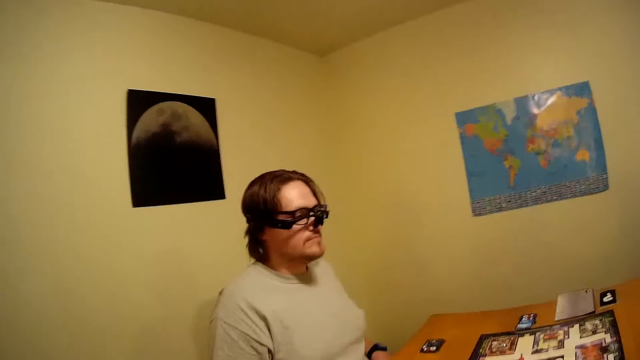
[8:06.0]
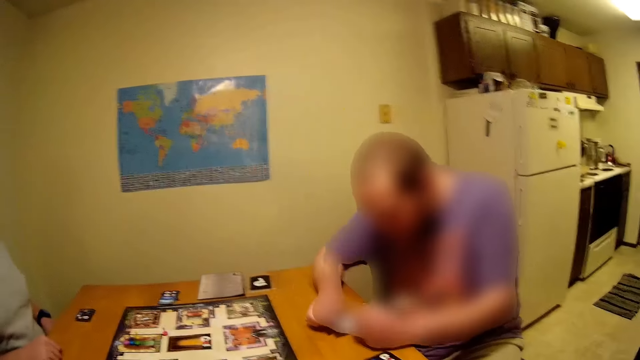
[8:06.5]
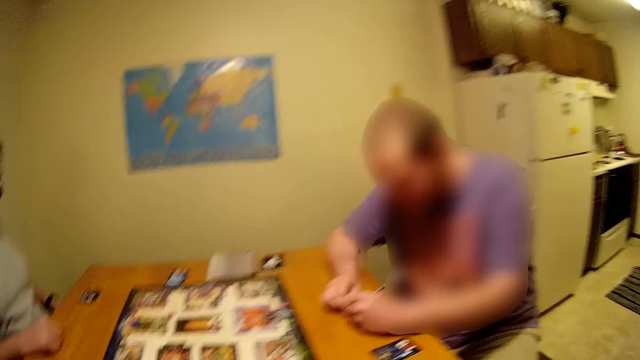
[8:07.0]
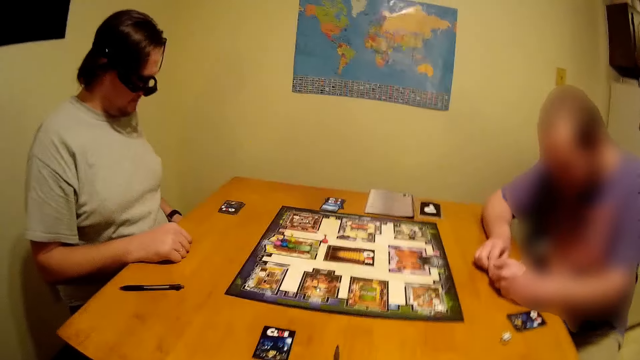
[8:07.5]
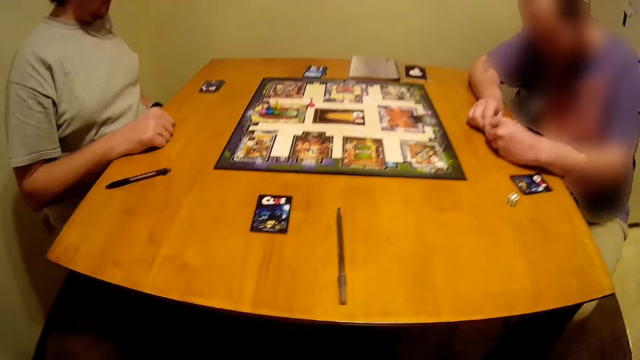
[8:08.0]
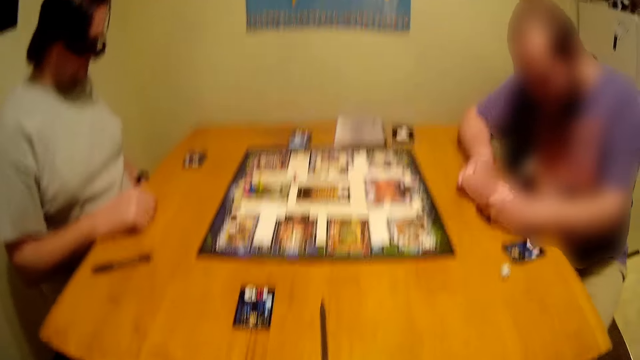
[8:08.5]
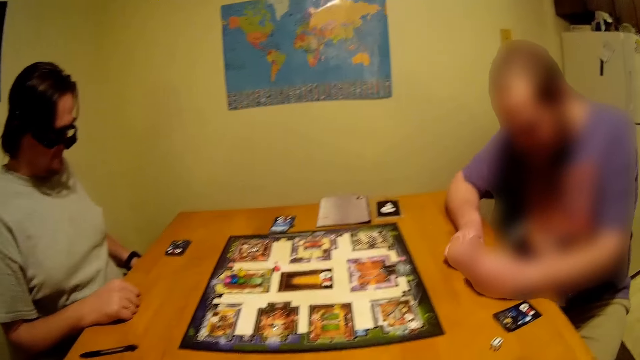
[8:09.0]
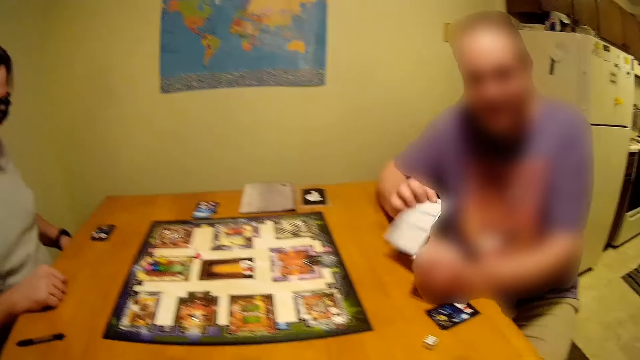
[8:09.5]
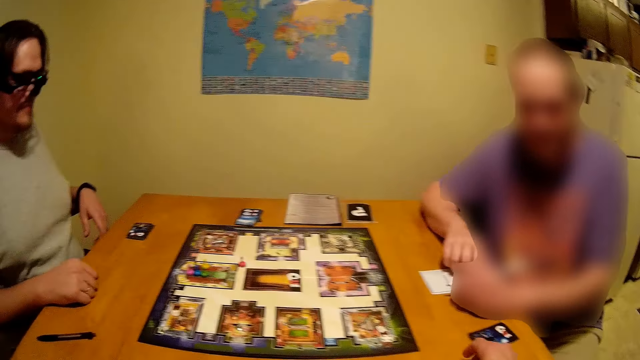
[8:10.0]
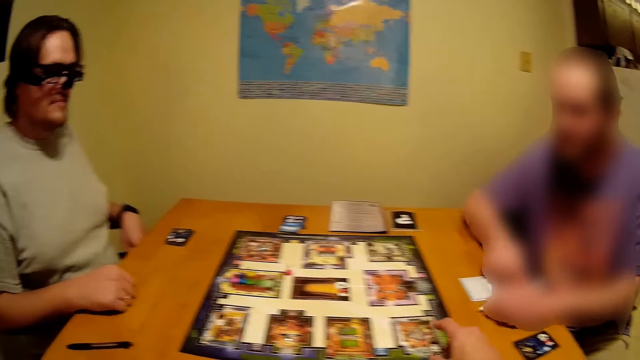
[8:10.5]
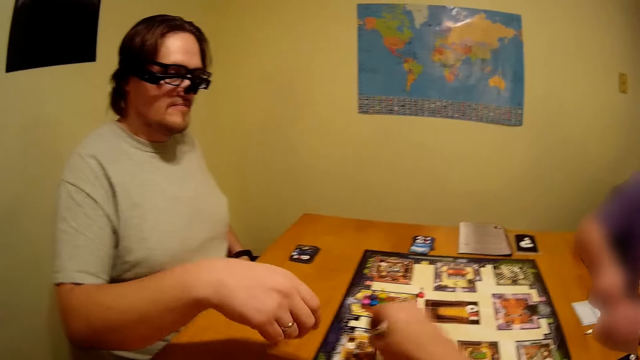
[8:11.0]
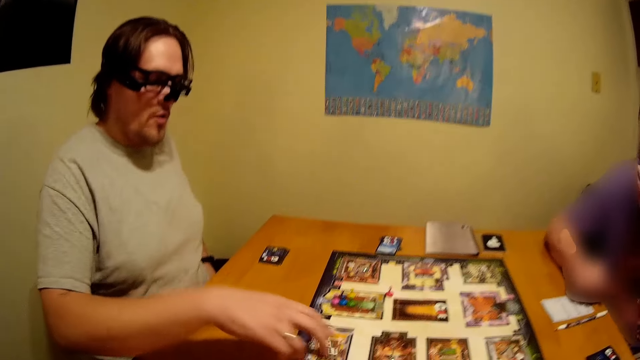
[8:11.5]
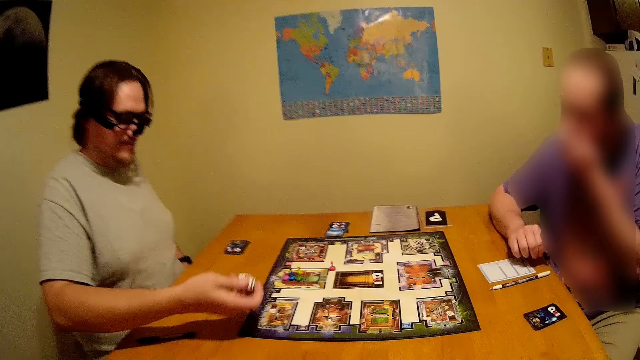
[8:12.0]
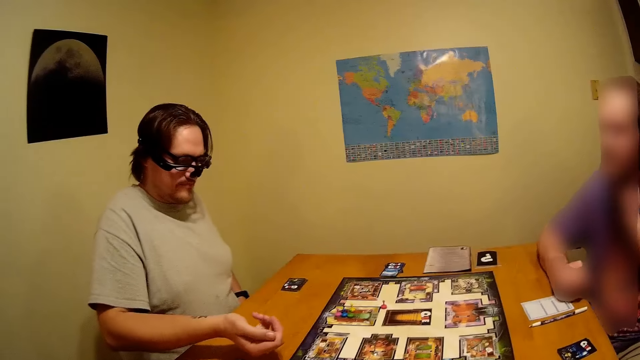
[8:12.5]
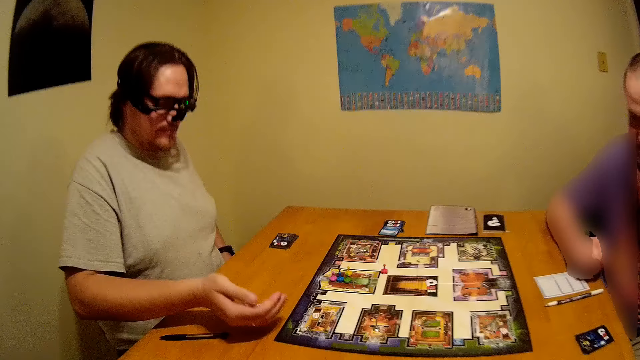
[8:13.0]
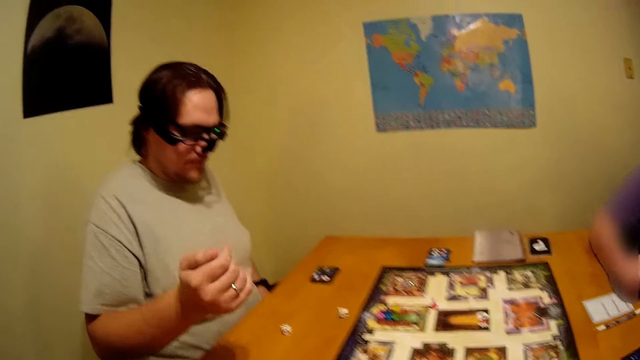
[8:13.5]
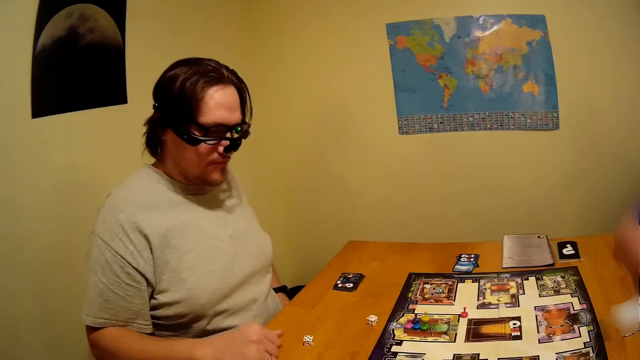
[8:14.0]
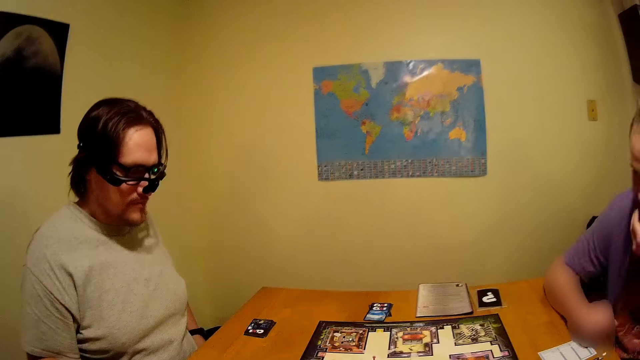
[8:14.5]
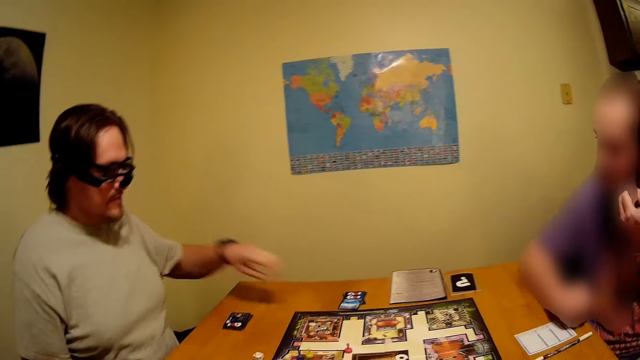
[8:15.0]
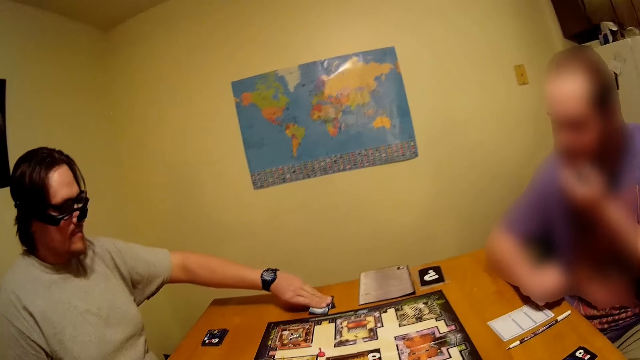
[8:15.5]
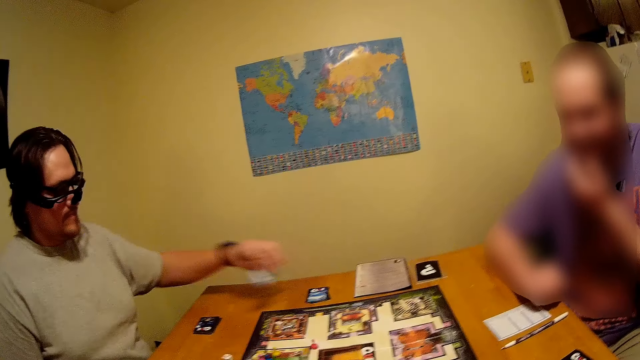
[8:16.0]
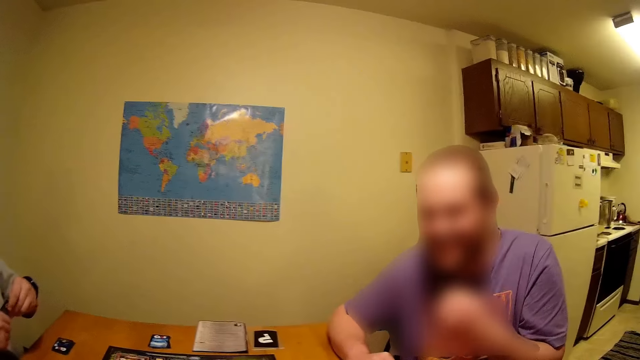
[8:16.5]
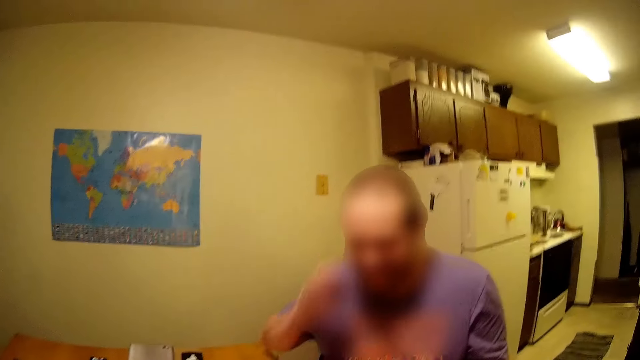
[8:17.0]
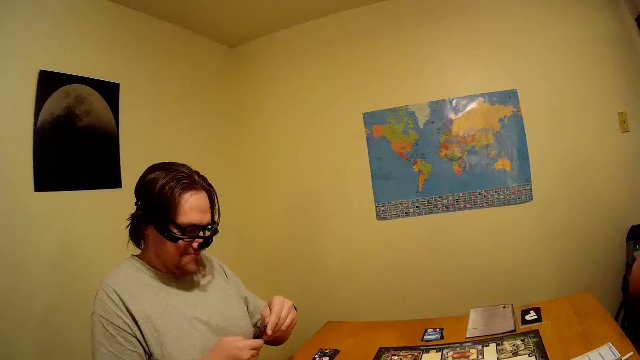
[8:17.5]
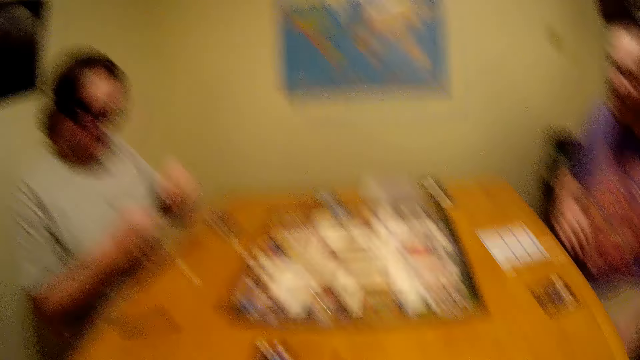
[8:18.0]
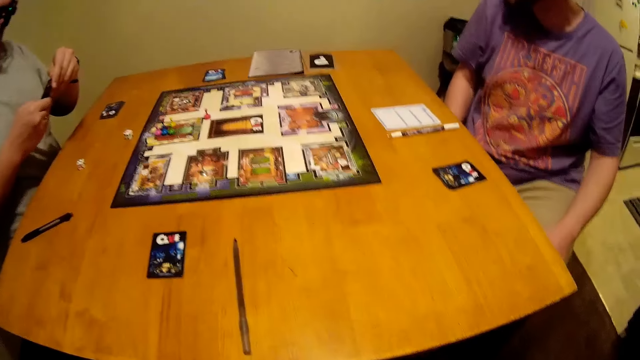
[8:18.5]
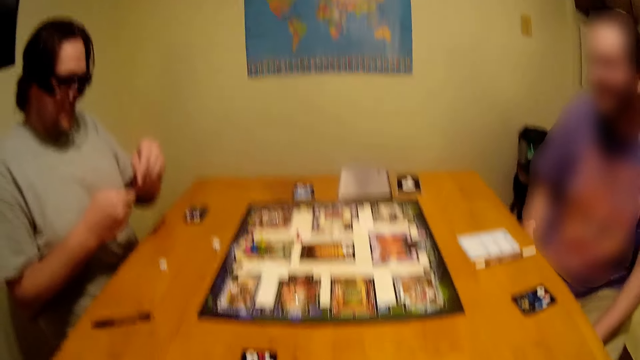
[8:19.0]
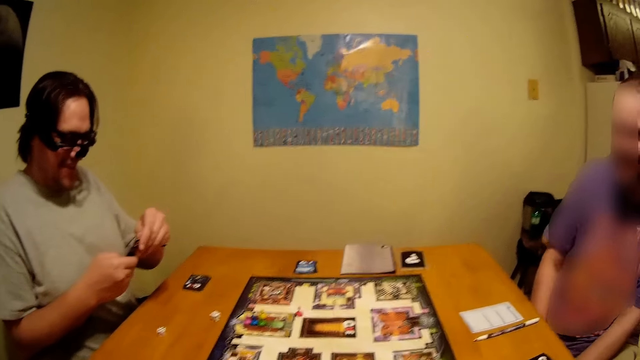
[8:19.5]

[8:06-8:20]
A man turns the paper. The camera wearer picks up a die on the table. Another man moves hands around. The camera wearer puts the die on something. The first man puts a pen on the table. The camera wearer puts the die on the table. The other man picks up dice on the table. The camera wearer looks around. The first man touches his face. The other man shakes the dice, throws the dice on the table and drops the dice on the table. The other man stretches a hand and picks up a card on the table. The first man moves a hand around and touches his face. The other man looks at the card. The first man uses gestures and moves a hand under the table.

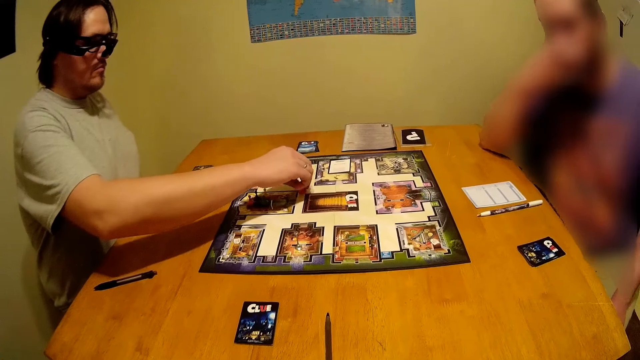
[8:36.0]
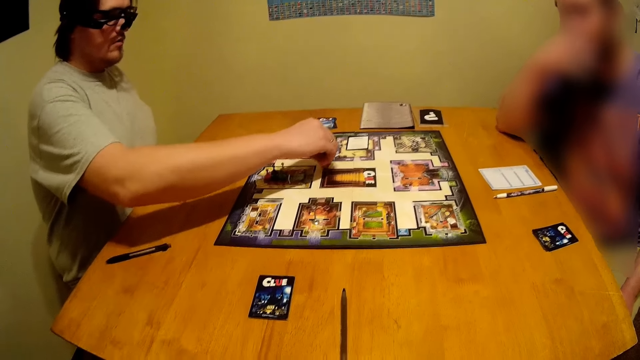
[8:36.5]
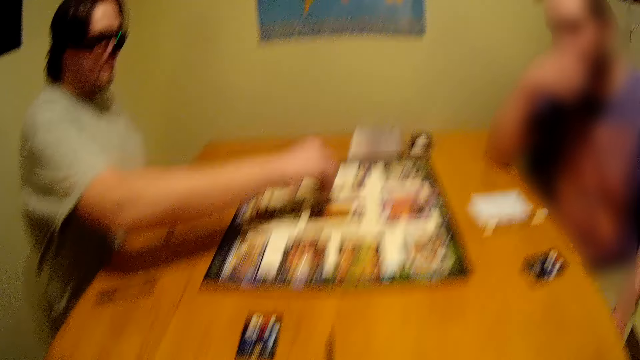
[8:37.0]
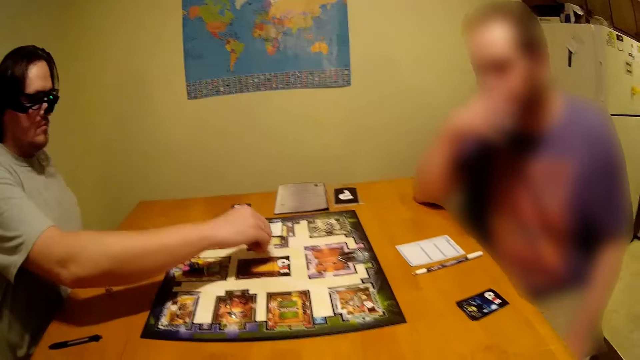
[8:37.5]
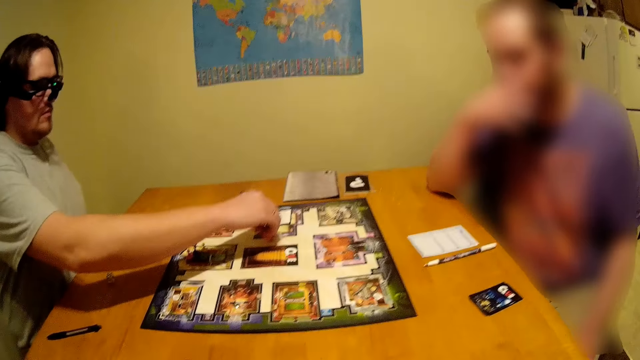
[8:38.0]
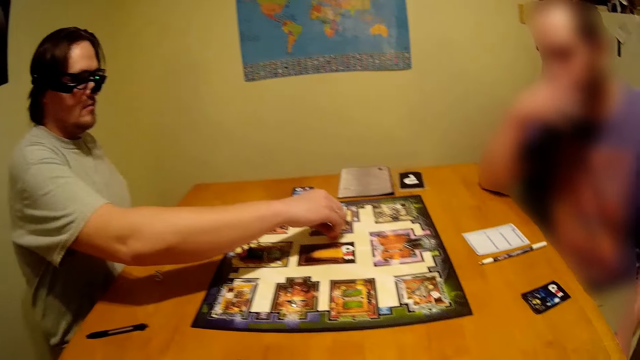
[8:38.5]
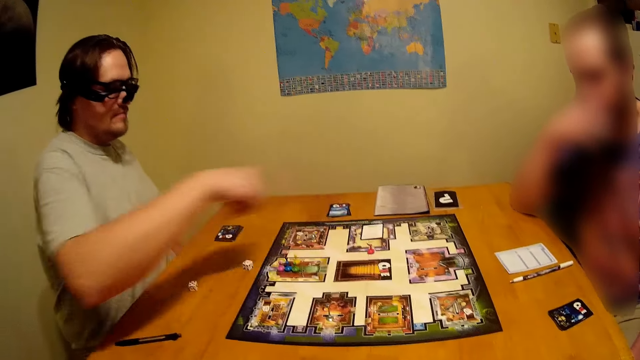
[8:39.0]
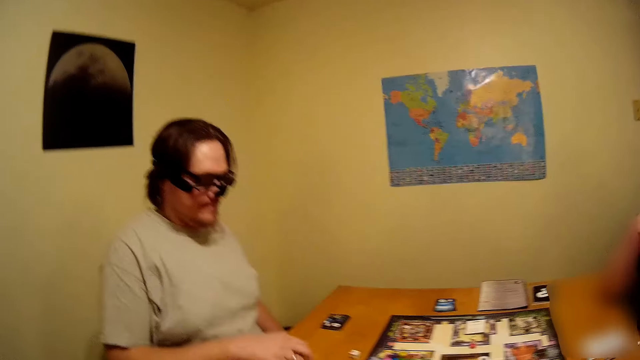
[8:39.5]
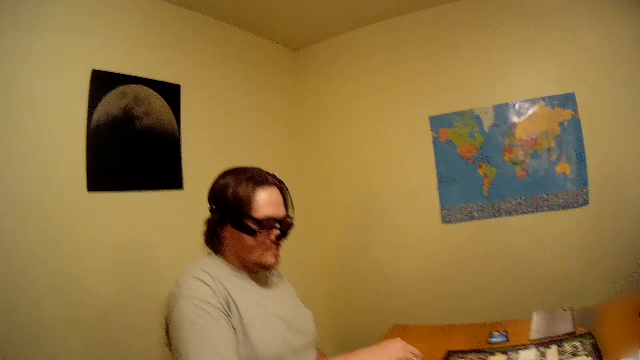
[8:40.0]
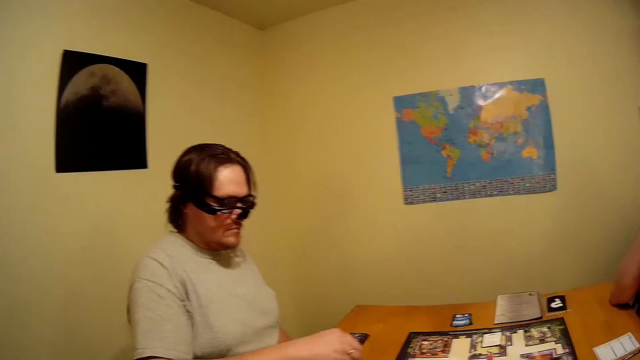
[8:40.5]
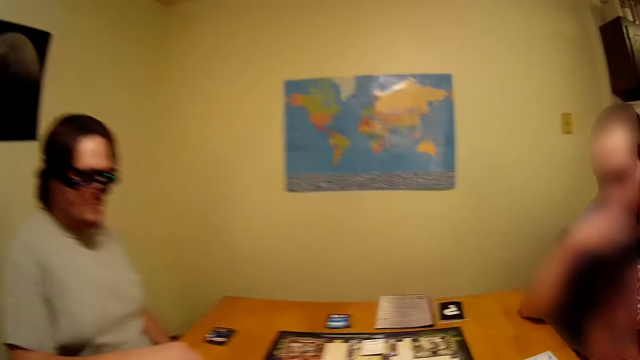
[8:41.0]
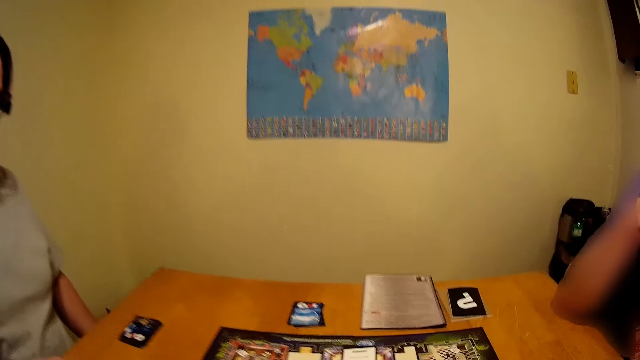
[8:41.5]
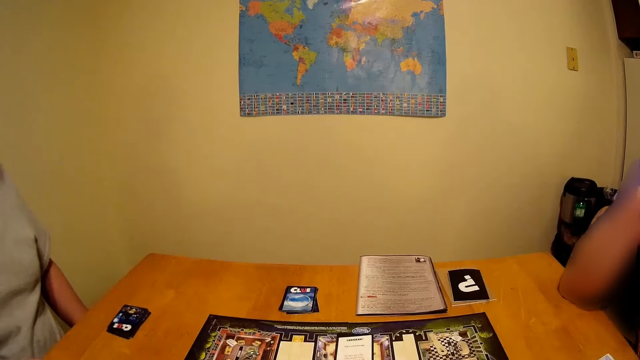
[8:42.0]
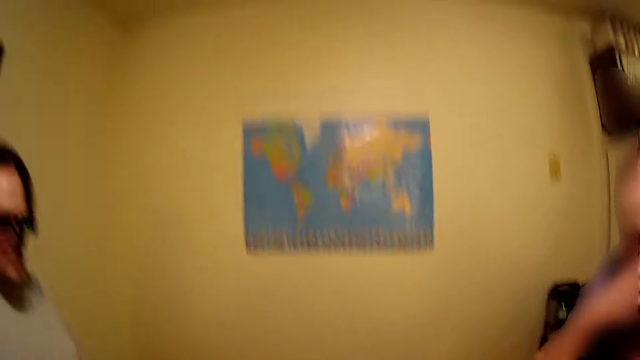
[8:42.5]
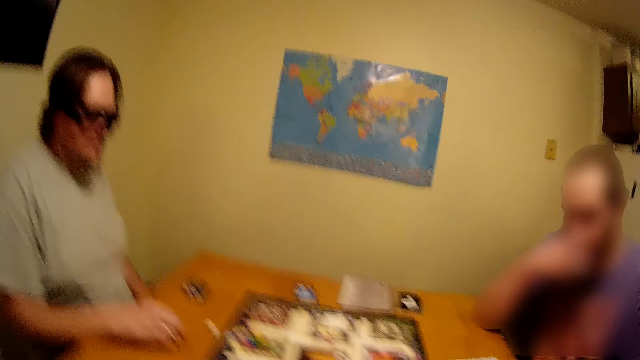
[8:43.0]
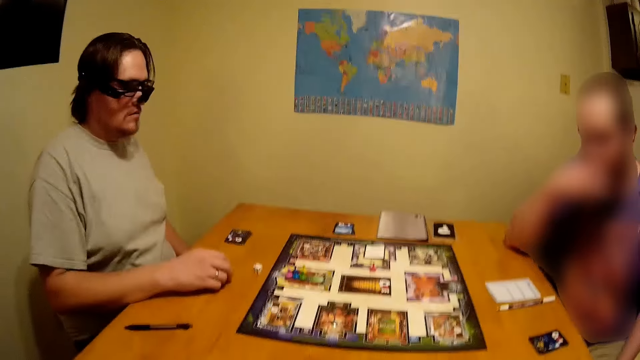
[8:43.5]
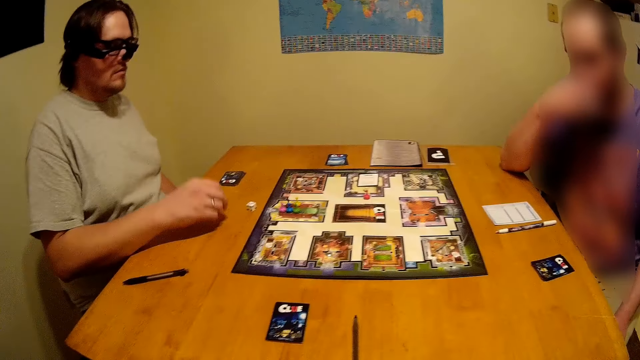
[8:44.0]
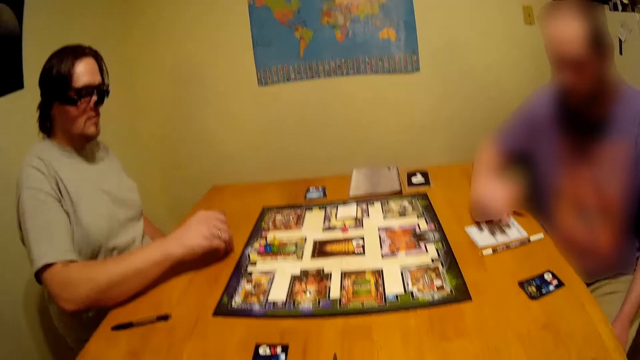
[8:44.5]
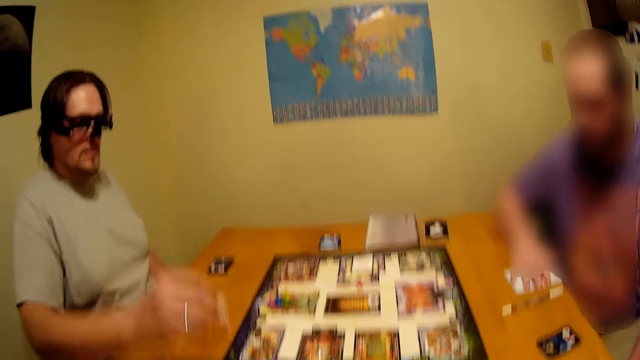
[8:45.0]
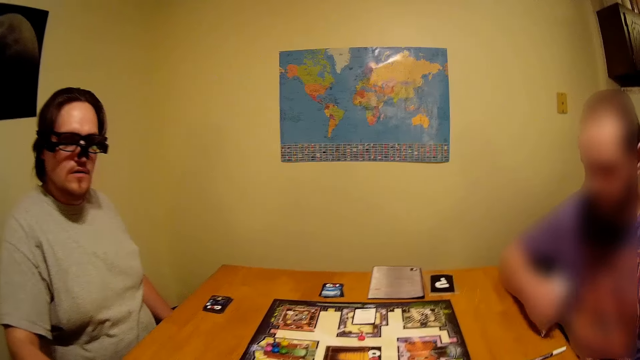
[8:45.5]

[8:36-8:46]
A person moves something on the board game. A man moves a hand around. The man picks up dice on the table. Another man picks up paper on the table. The first man holds the dice on the table.
